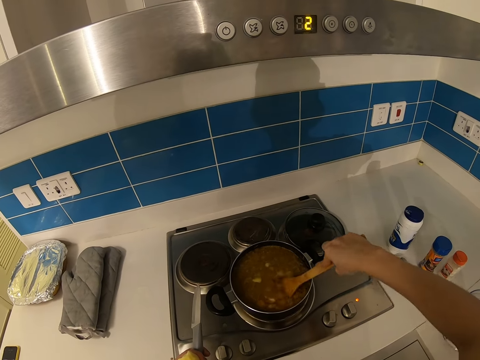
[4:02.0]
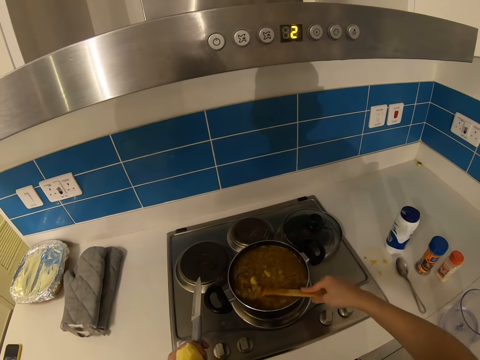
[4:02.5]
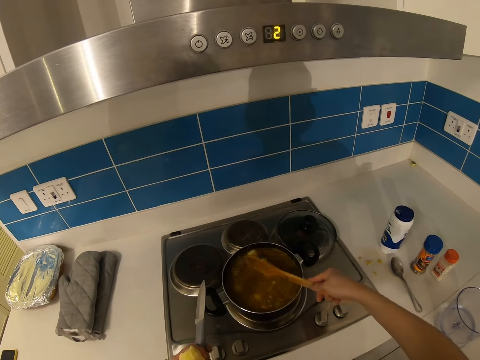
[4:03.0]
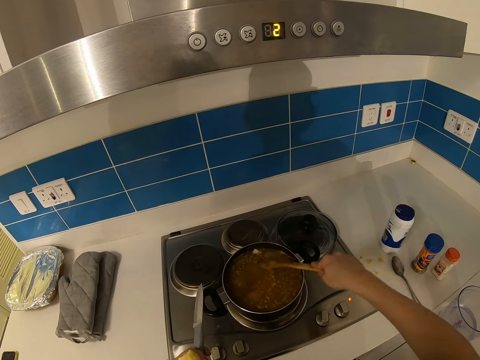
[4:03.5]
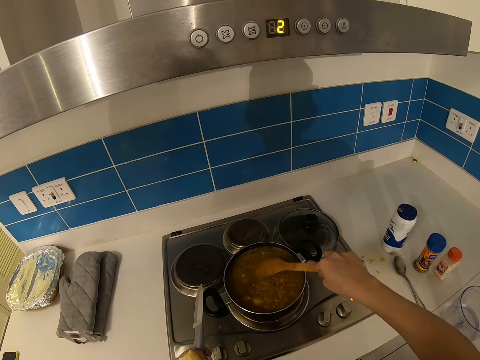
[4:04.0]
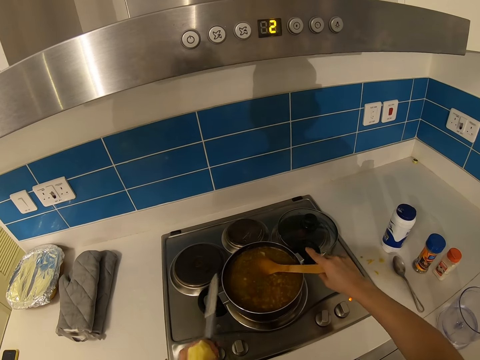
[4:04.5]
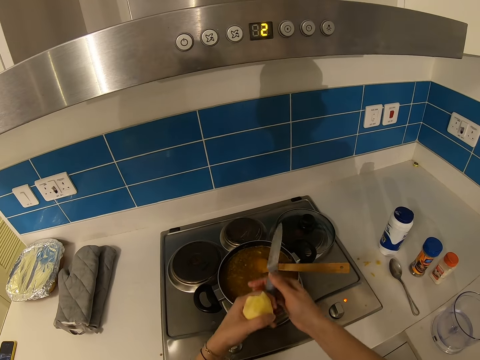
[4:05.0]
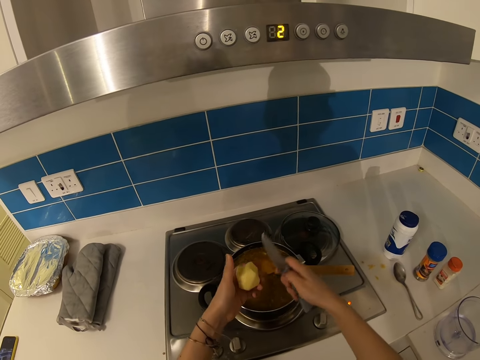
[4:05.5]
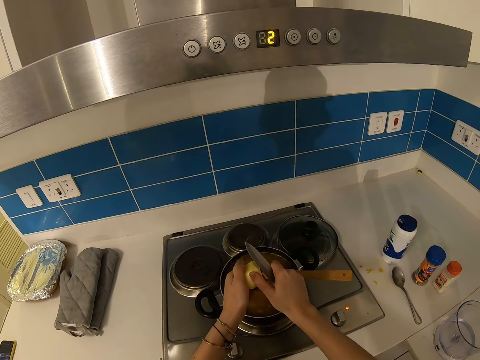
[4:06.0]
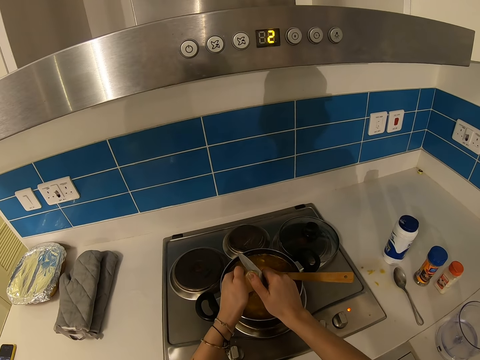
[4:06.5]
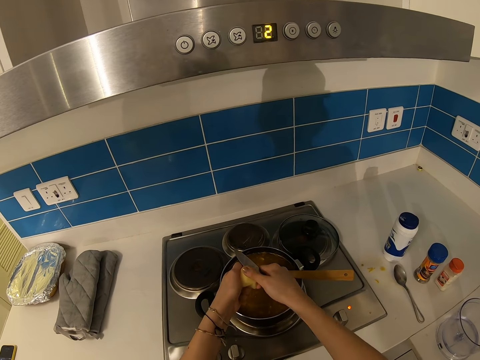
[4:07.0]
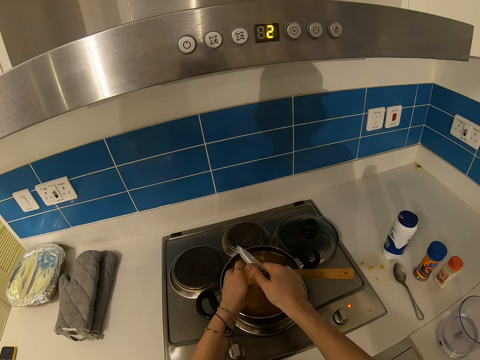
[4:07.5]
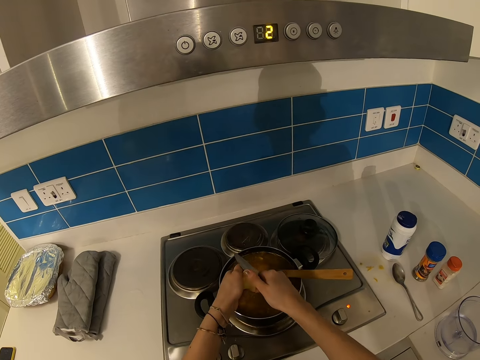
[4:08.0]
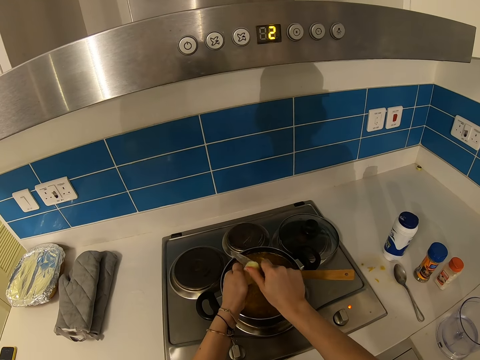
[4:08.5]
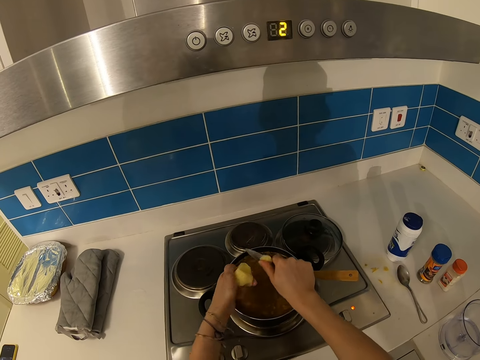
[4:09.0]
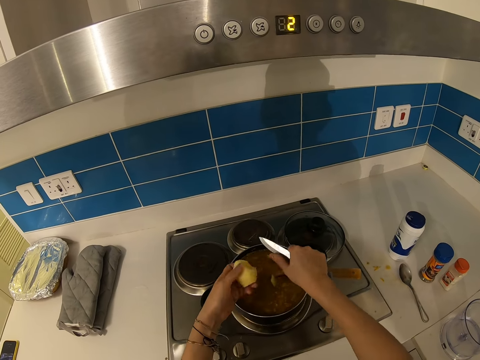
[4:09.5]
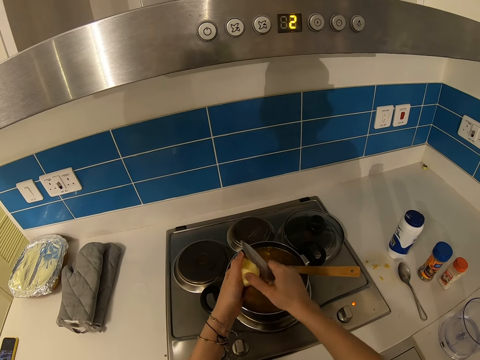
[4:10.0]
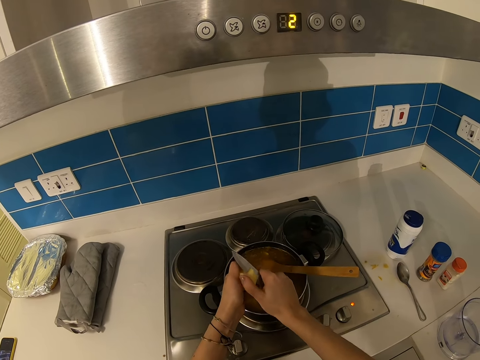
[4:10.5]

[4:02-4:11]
The camera wearer leaves the wooden spatula in the saucepan. They cut the potato with the knife in the saucepan.

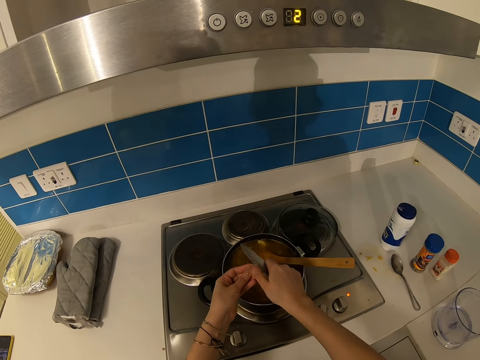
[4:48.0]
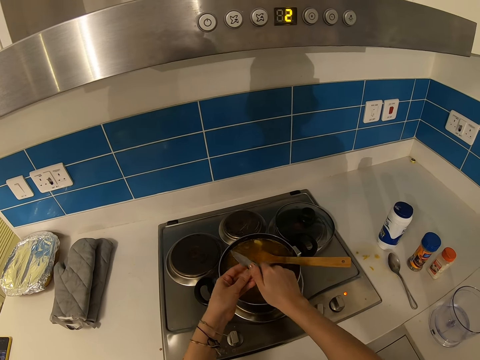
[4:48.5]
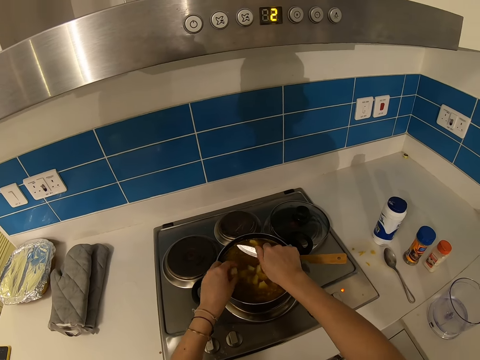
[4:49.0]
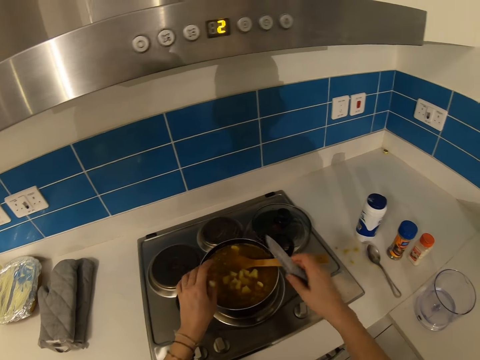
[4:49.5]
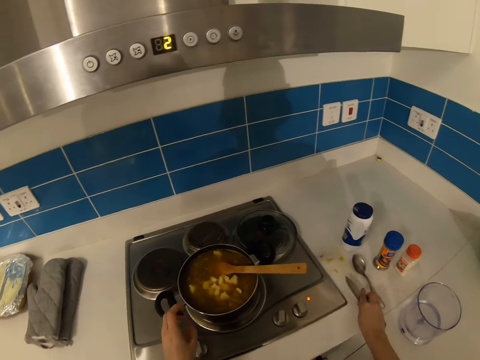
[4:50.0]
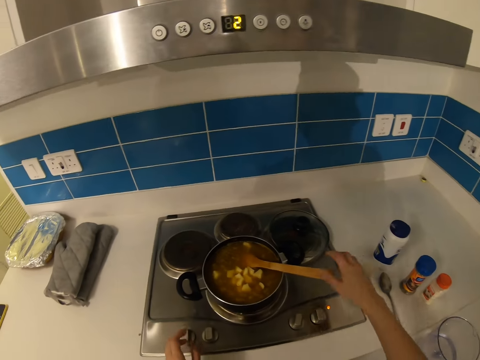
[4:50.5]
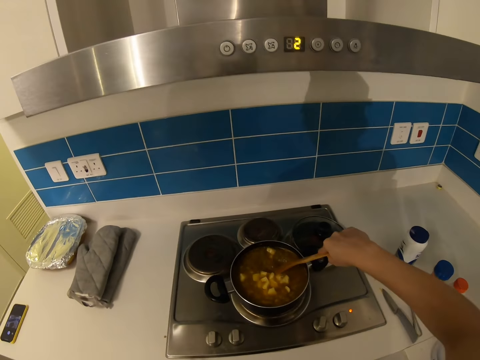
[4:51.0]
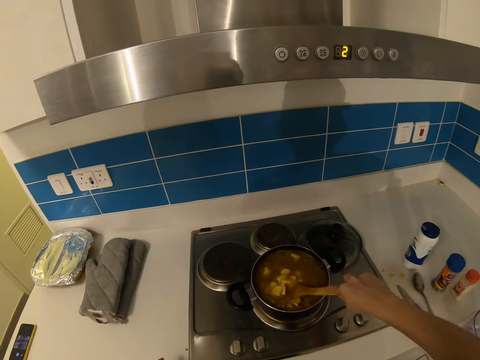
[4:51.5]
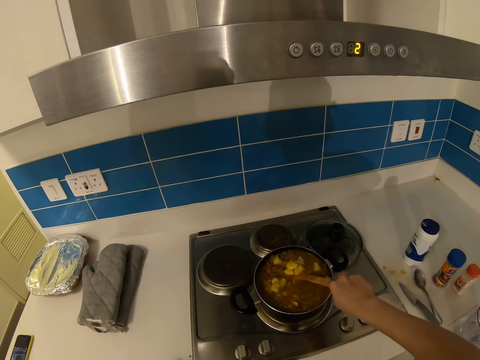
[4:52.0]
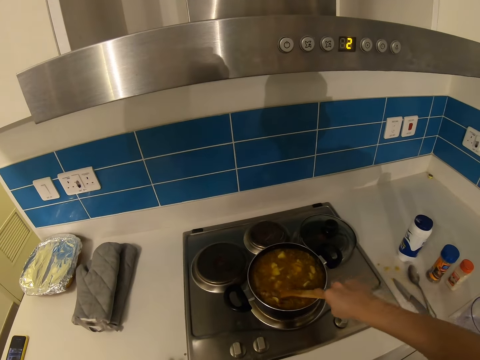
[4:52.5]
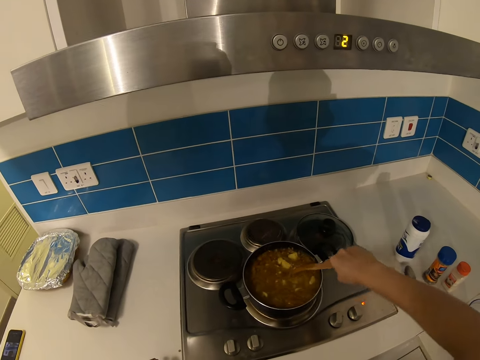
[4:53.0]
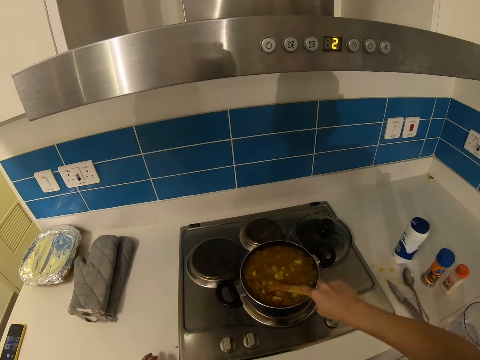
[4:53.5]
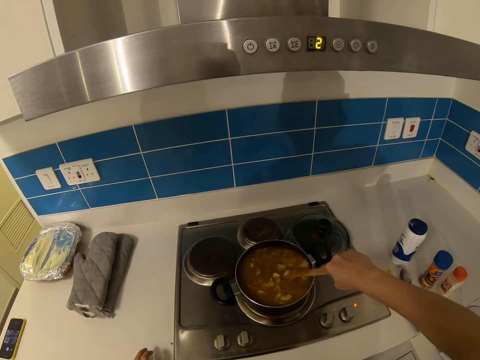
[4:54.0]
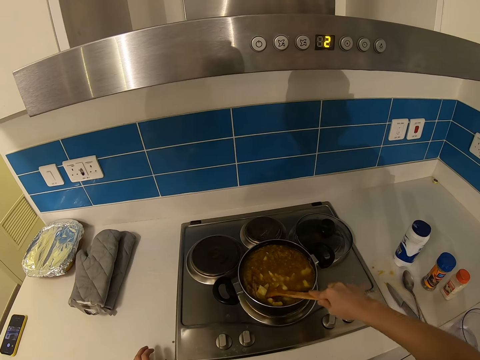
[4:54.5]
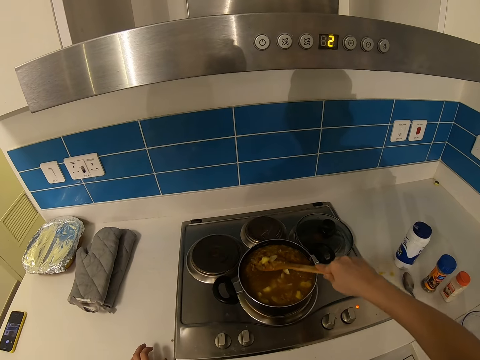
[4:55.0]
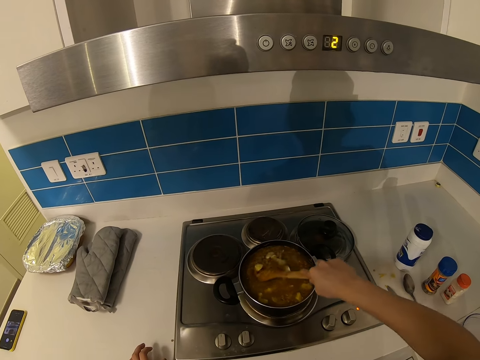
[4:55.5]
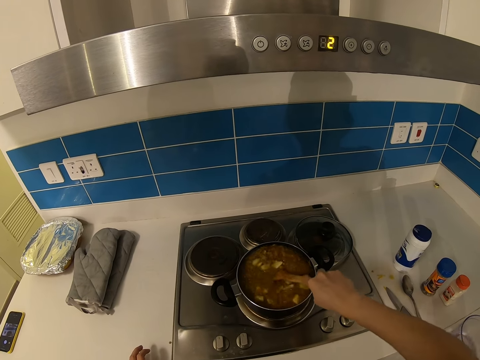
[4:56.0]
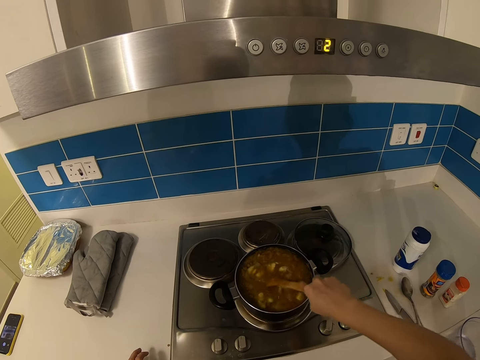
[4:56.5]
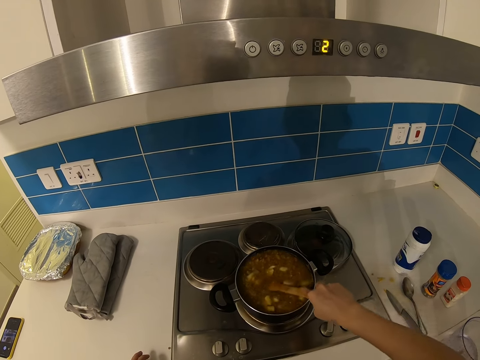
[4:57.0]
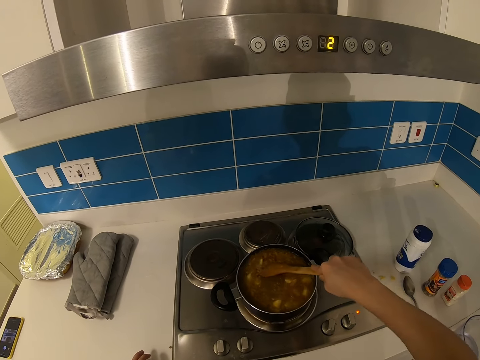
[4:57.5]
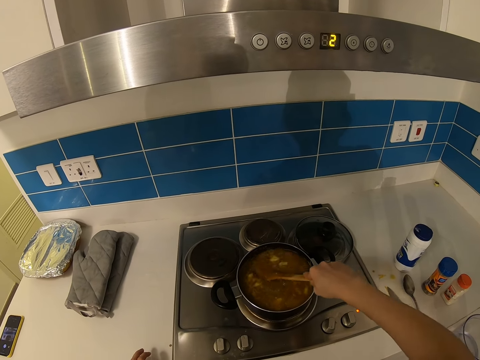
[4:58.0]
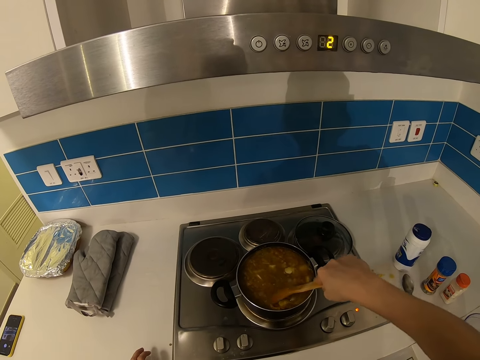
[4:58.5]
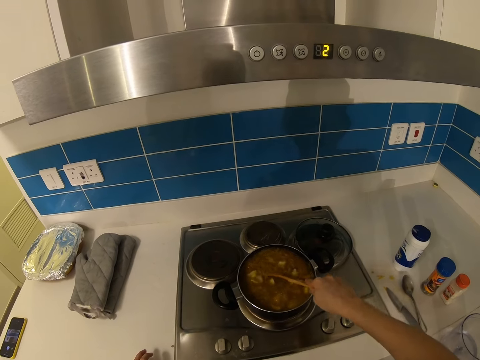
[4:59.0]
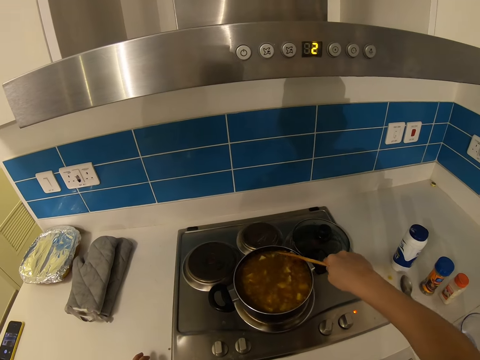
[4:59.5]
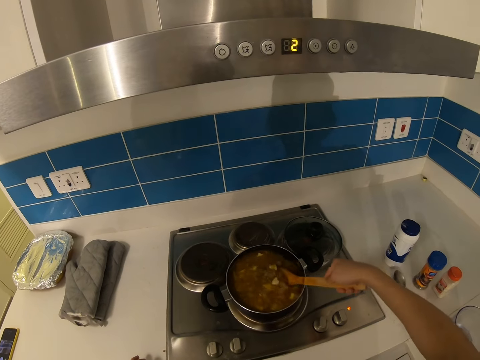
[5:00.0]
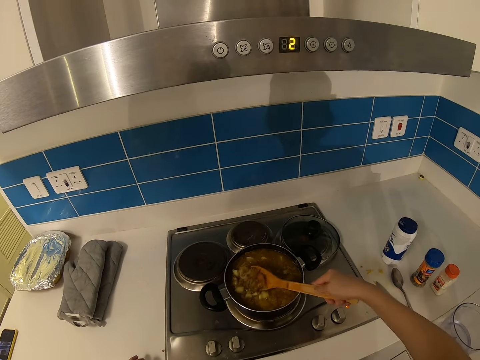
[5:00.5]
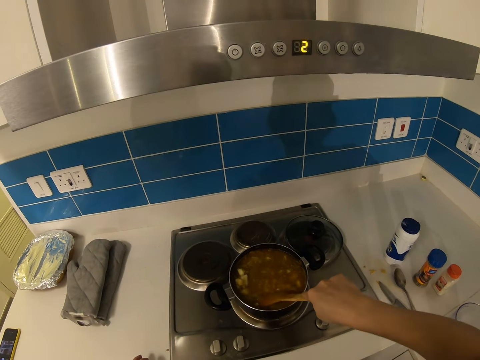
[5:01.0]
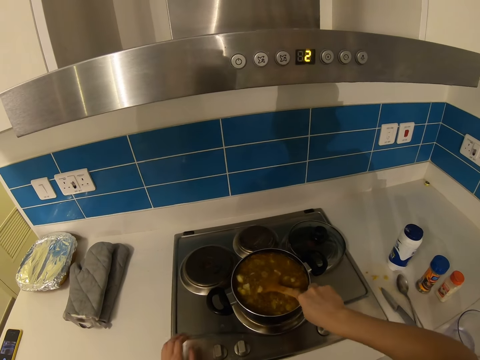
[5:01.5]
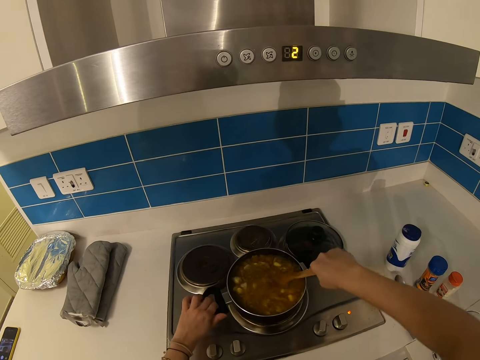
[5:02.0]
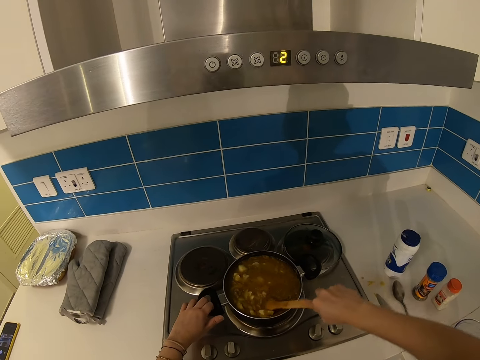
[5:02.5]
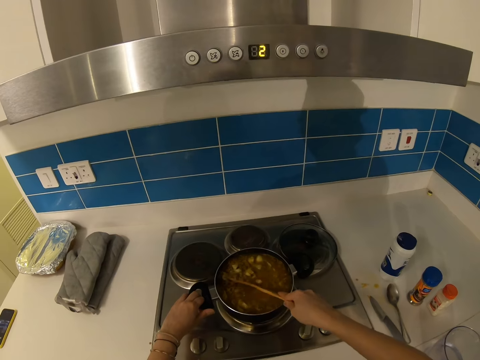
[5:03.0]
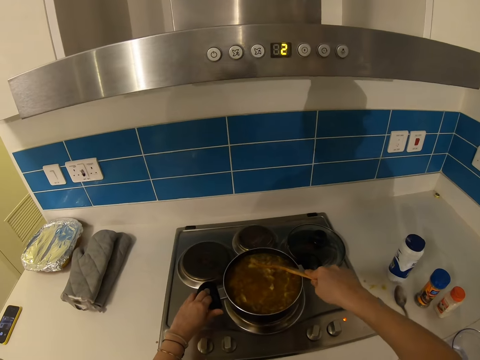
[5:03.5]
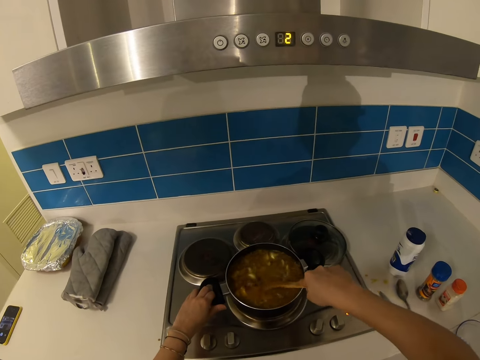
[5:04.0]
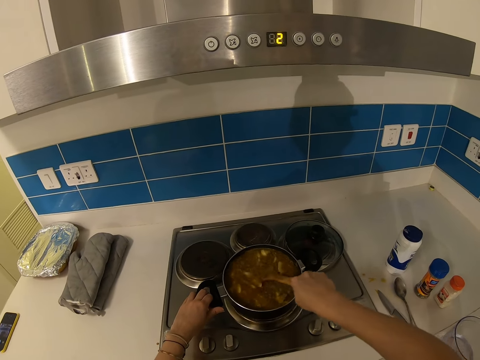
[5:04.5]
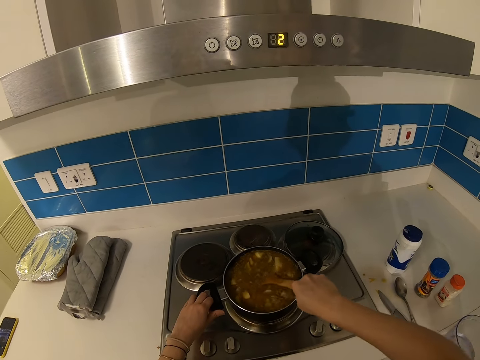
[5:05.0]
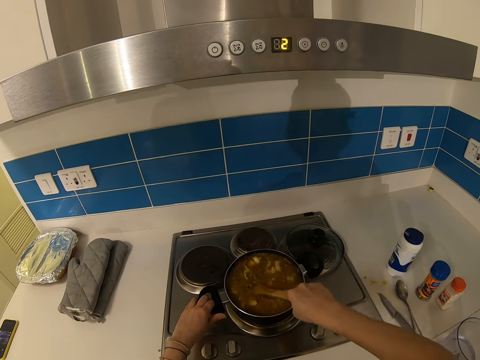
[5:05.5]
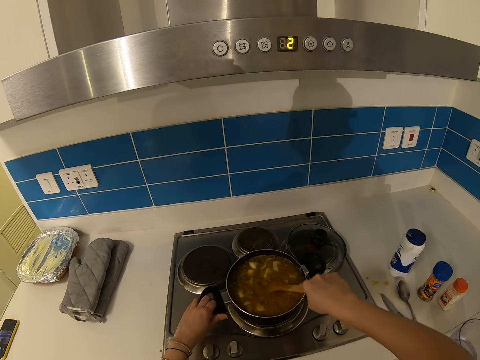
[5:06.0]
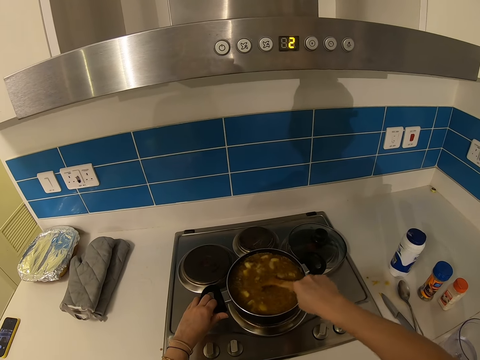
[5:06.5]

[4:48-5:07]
The camera wearer puts the knife on the counter top. They stir the food in the saucepan with the wooden spatula. They hold the saucepan with the left hand.
